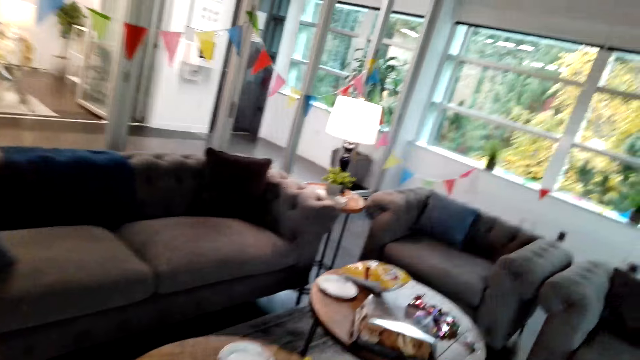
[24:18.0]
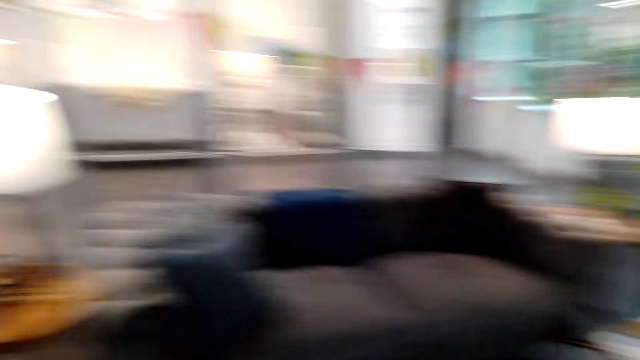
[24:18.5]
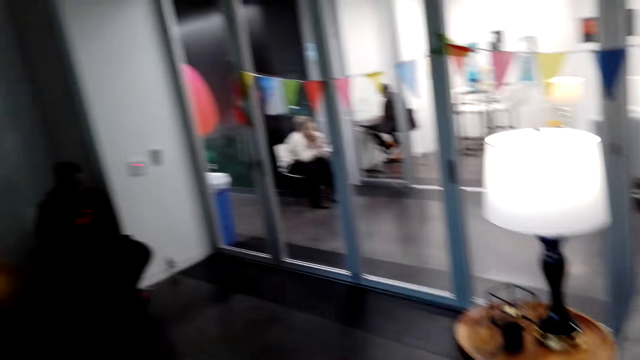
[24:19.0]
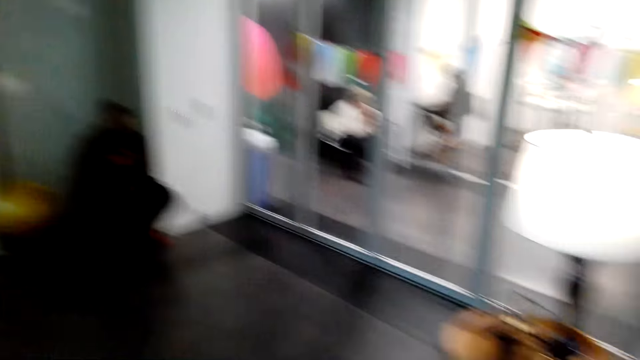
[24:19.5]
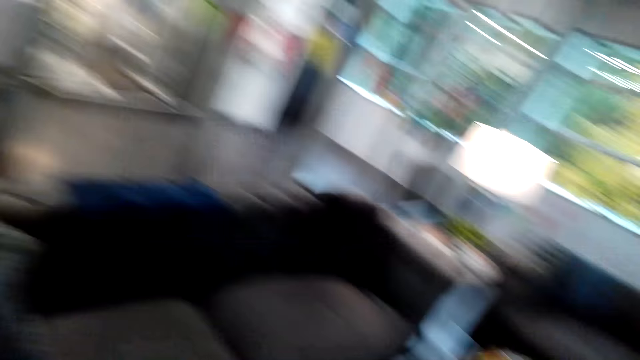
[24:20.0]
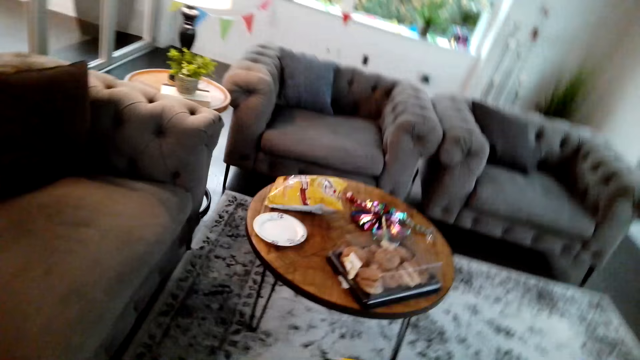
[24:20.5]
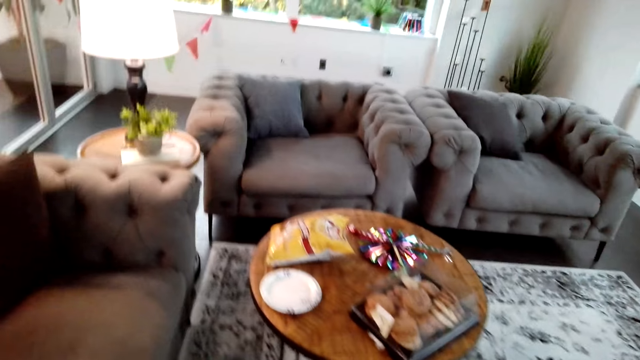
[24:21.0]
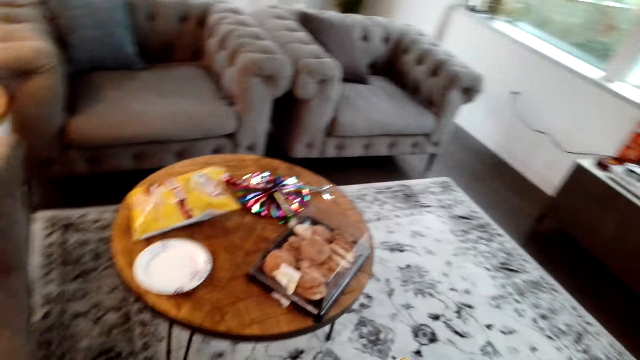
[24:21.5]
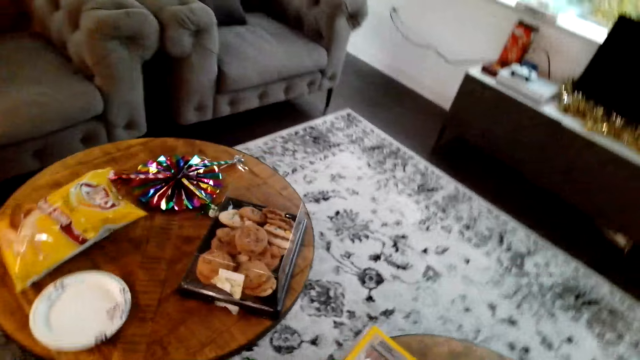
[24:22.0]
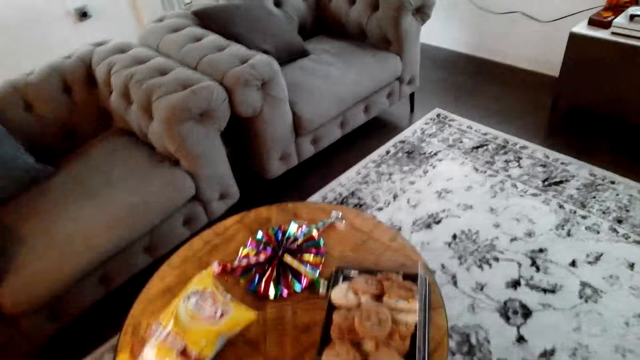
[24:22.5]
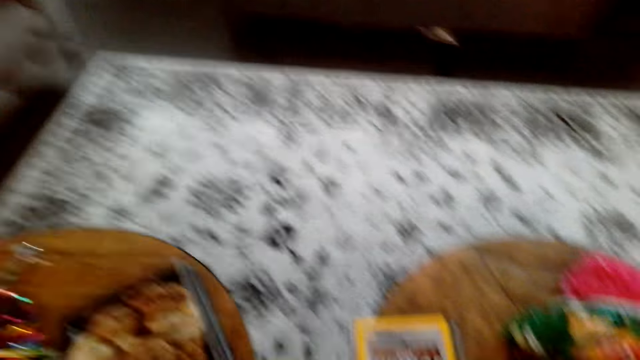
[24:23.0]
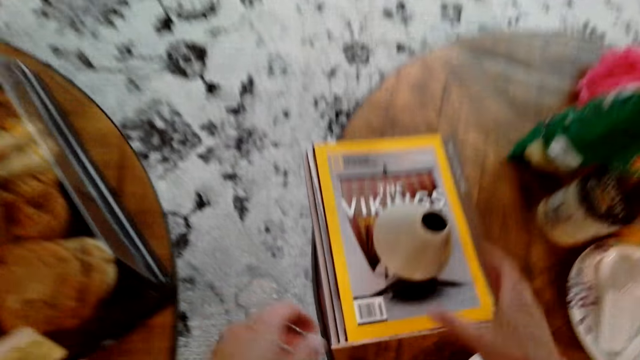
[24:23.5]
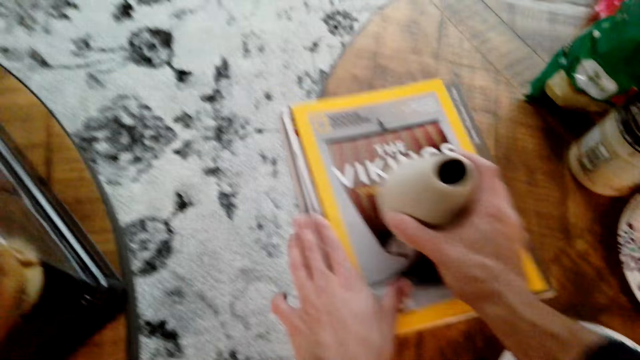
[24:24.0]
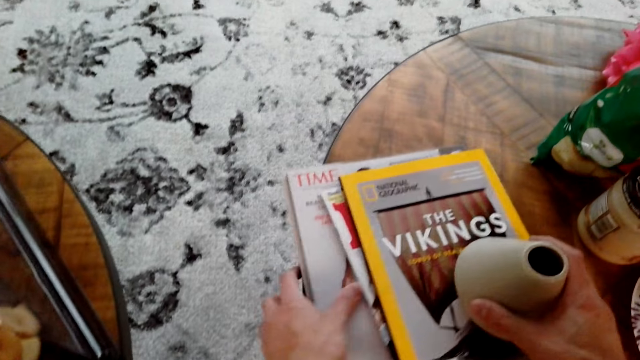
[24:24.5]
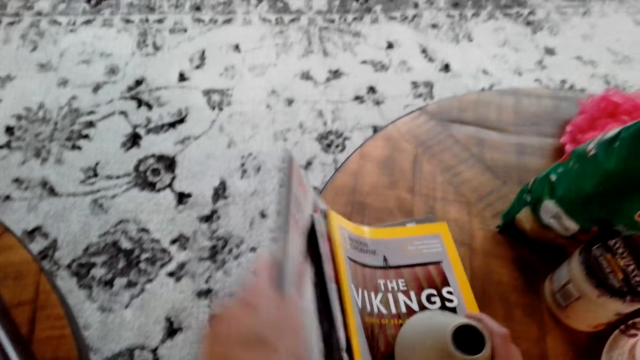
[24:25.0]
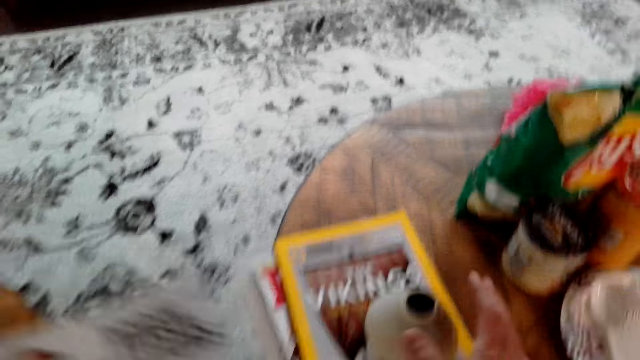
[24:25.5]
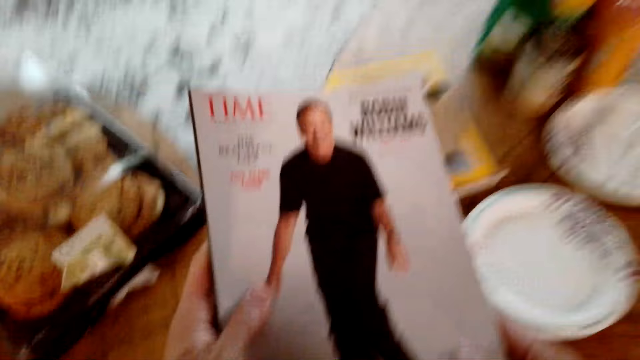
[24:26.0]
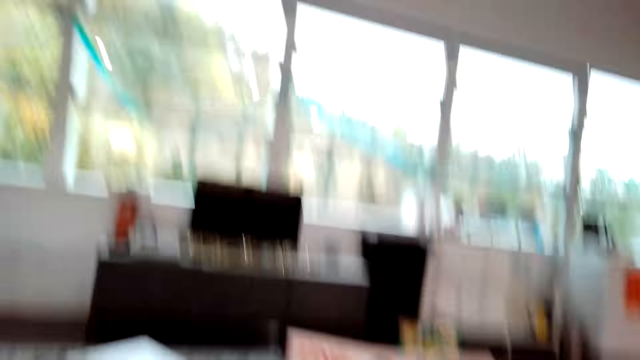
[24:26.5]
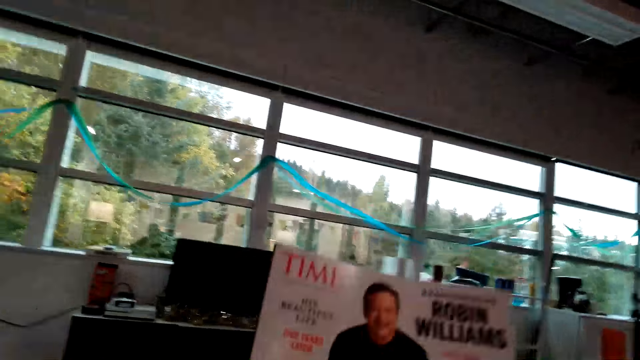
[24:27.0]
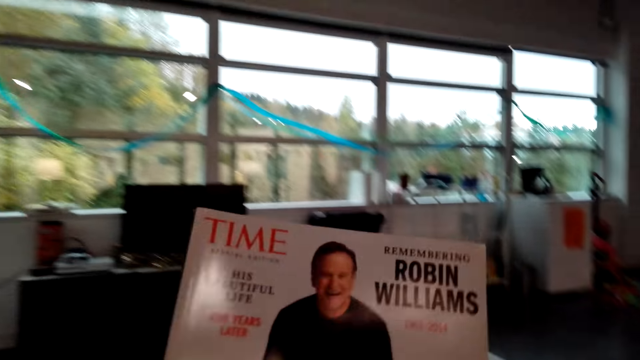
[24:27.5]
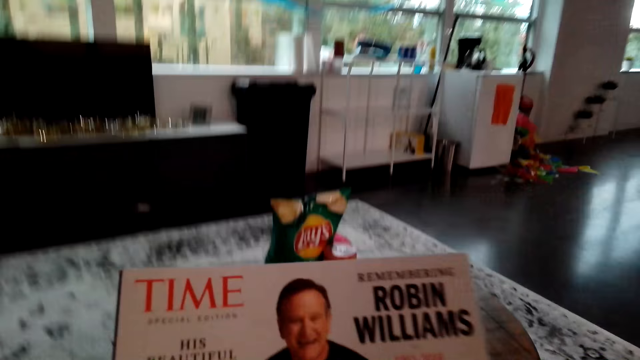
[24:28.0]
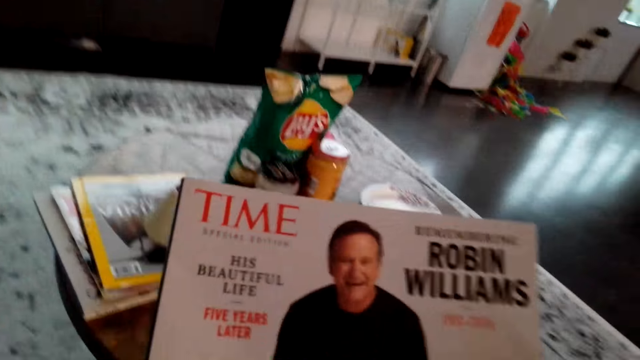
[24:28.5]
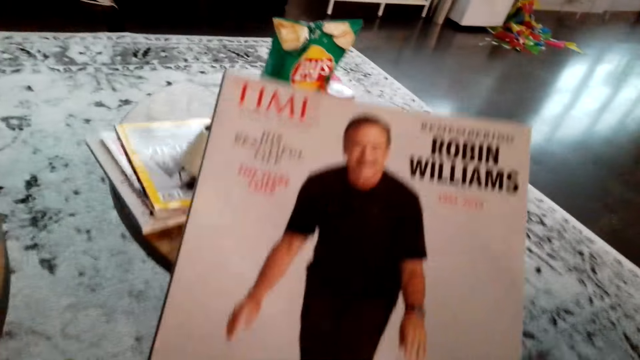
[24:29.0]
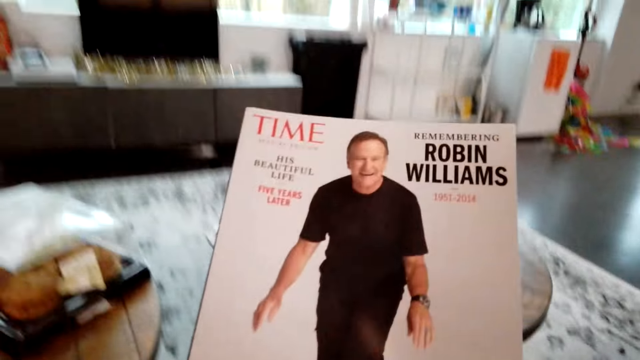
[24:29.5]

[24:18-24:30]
The camera wearer talks to someone. They pick up the book from the table. They read the book.

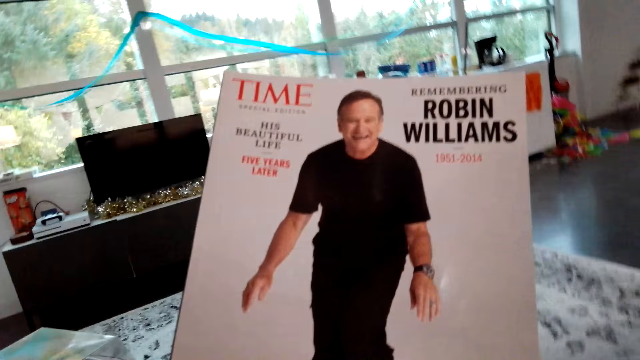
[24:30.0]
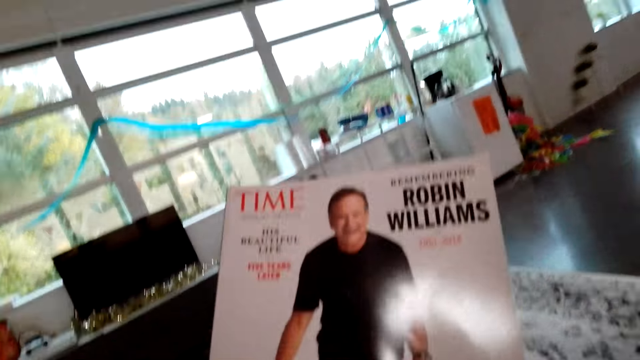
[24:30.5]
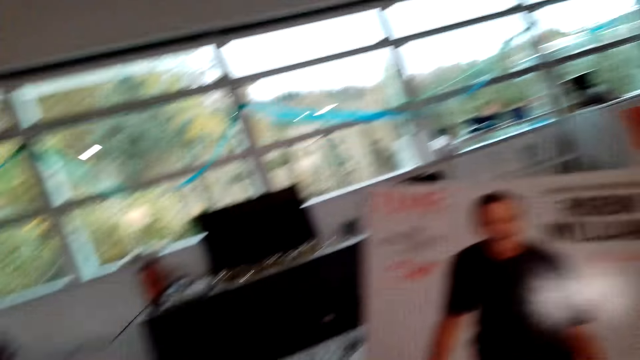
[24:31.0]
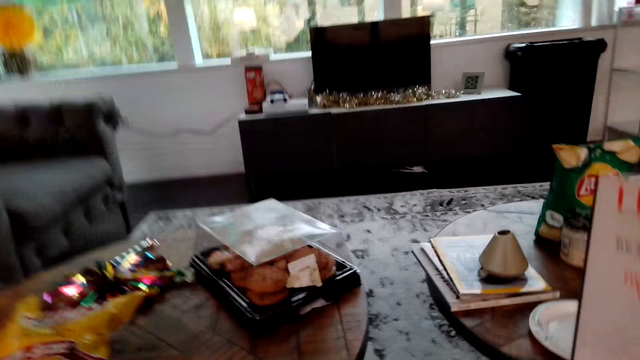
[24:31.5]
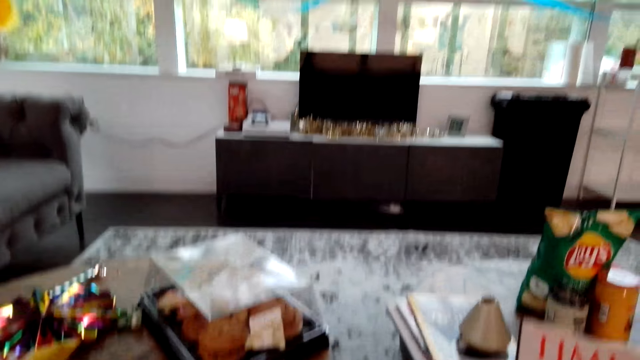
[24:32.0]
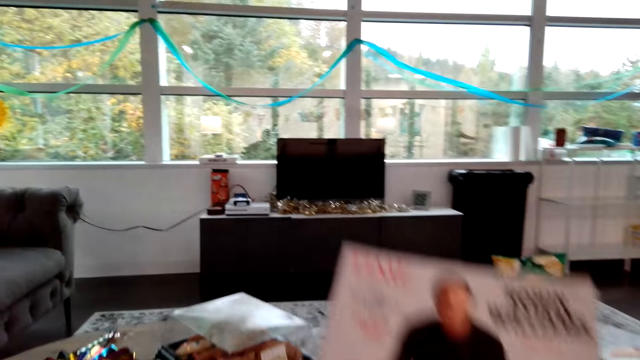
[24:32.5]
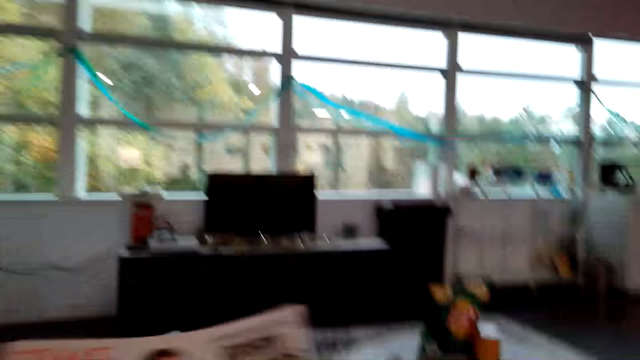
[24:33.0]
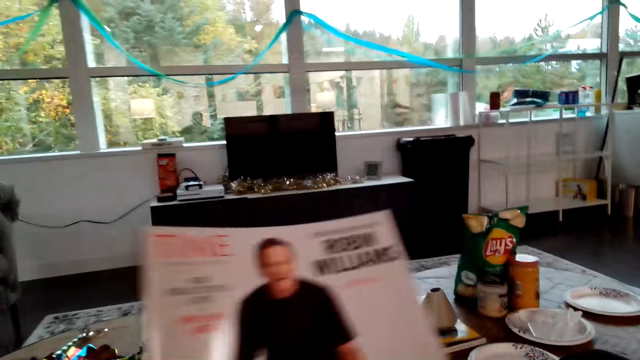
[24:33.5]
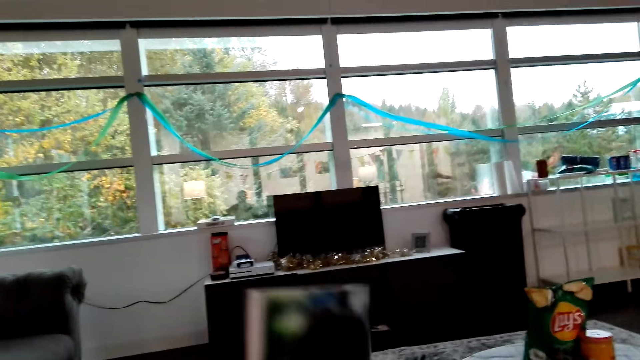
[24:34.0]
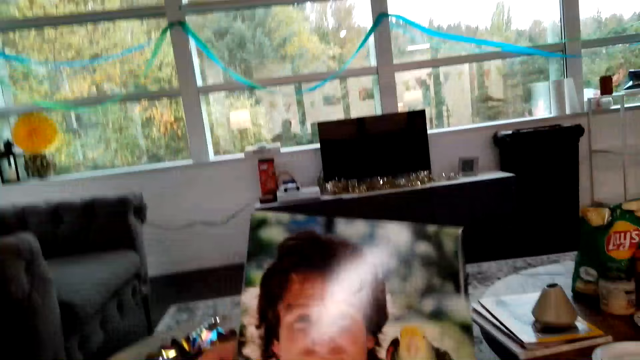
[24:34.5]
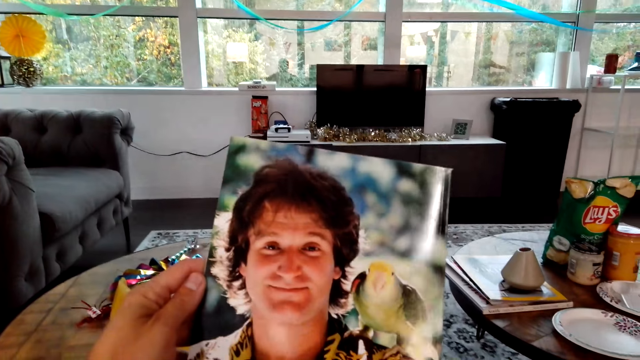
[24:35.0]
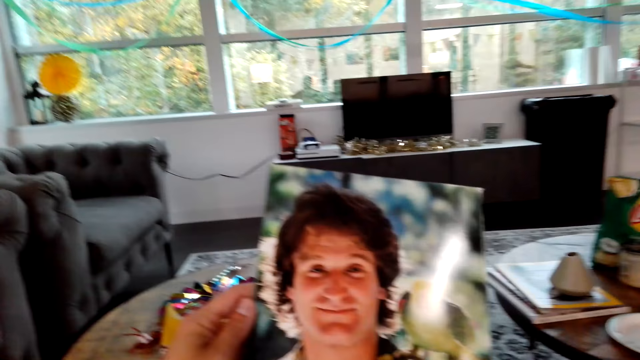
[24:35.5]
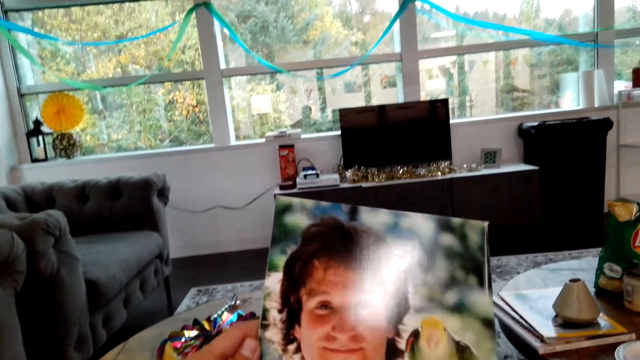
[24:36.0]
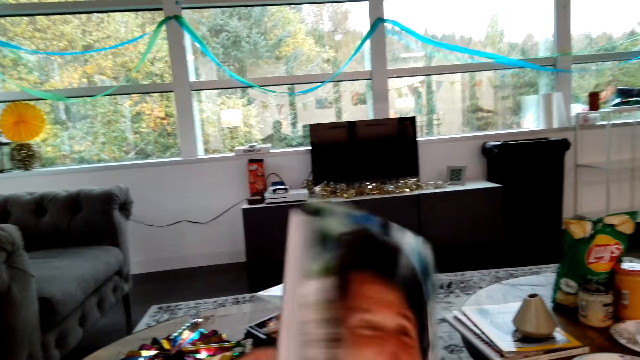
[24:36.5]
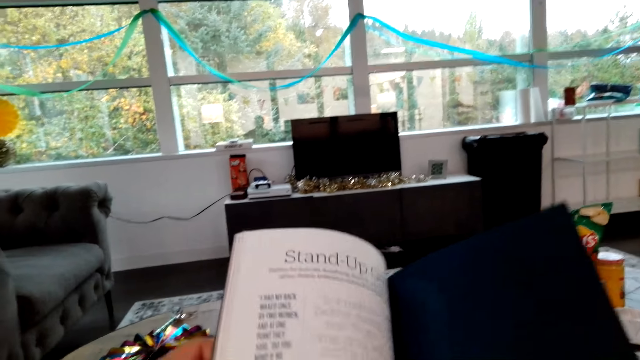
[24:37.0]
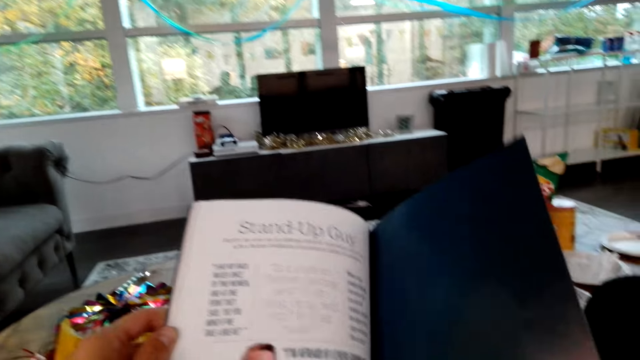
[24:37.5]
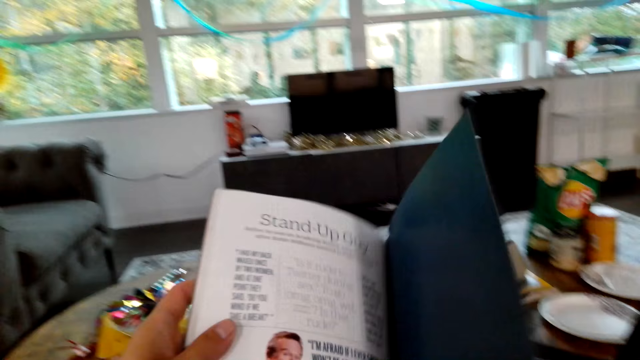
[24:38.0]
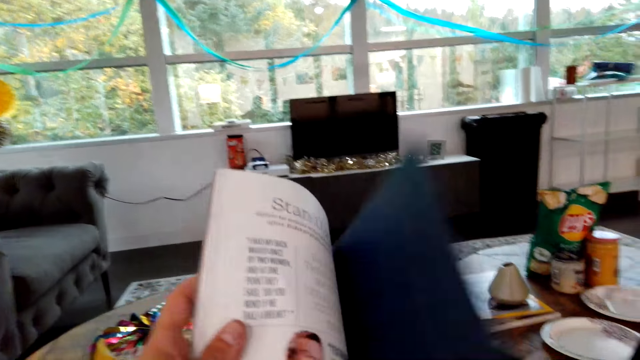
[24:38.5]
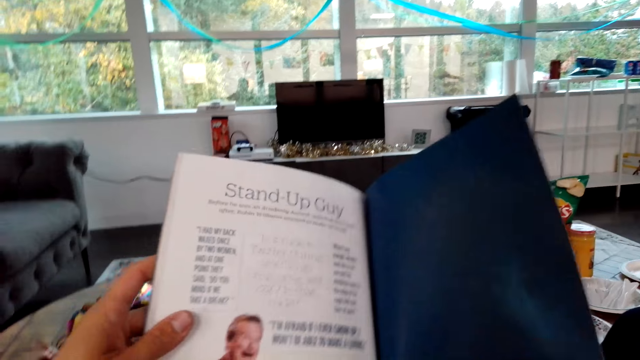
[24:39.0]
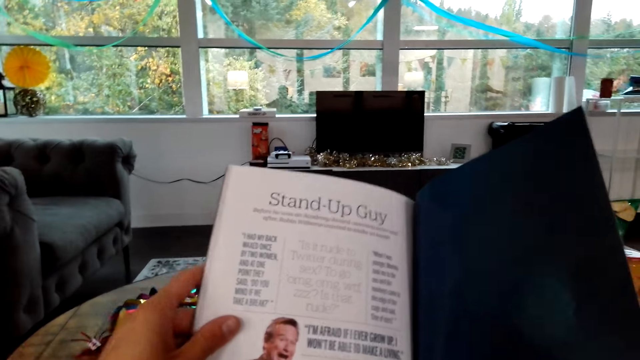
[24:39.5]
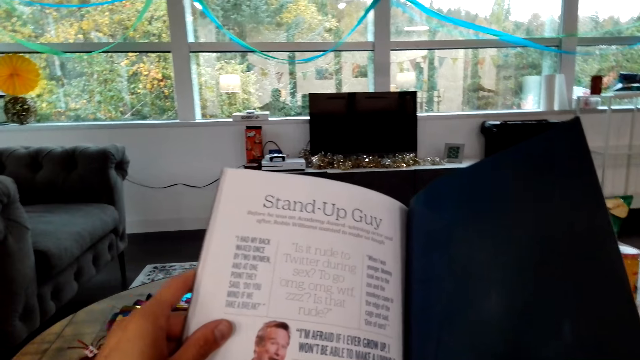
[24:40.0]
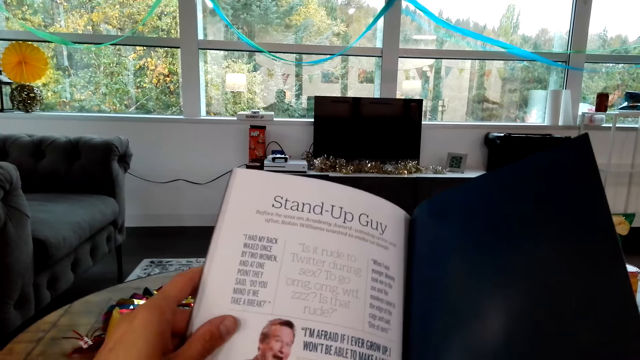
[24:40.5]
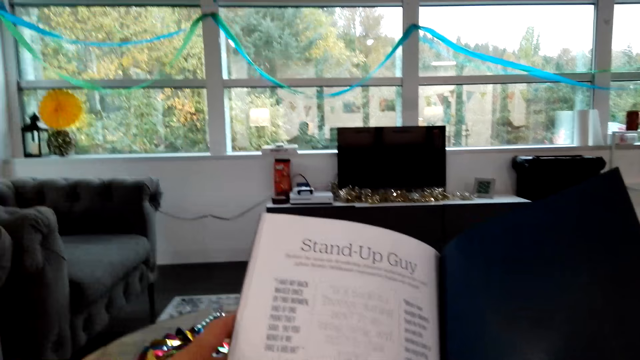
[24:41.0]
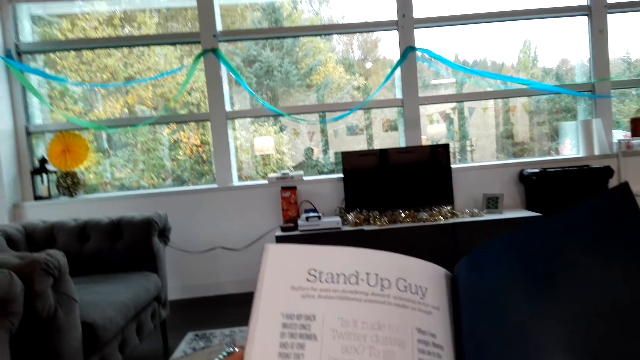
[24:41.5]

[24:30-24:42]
The camera wearer looks around the hotel. He sits on the sofa. He turns the book in his hands. He stares at the picture on the book page. He opens the page of the book. He reads the book.
